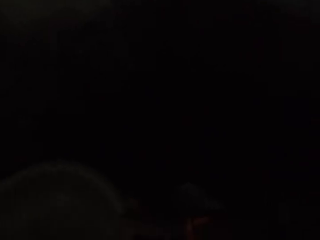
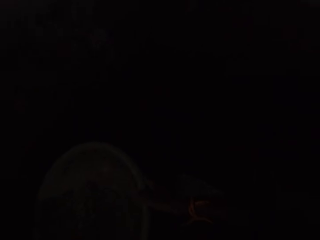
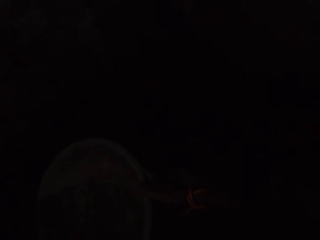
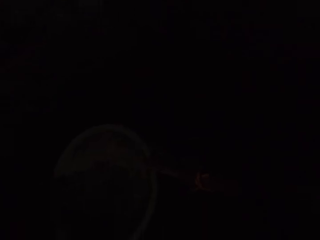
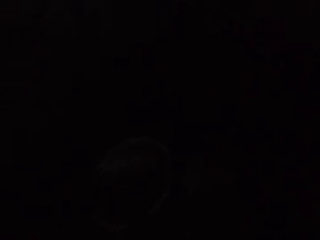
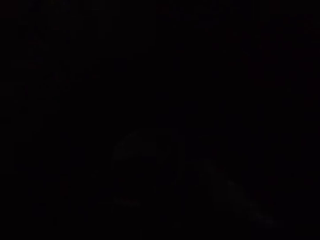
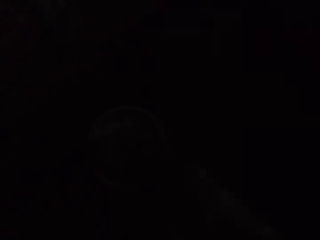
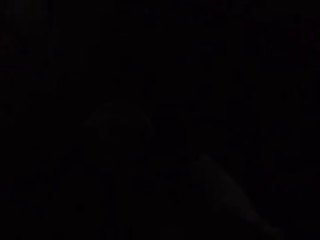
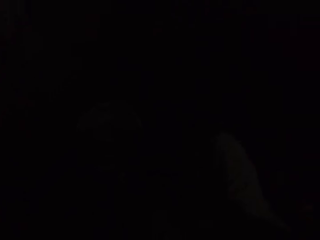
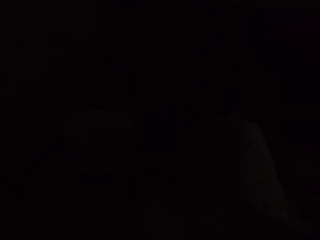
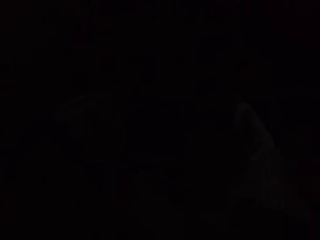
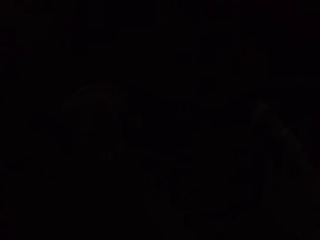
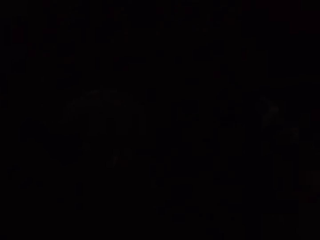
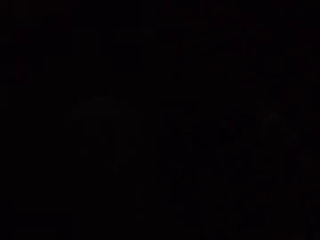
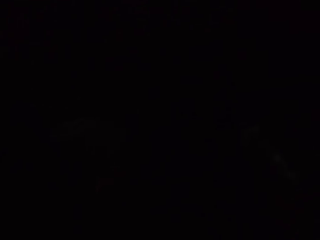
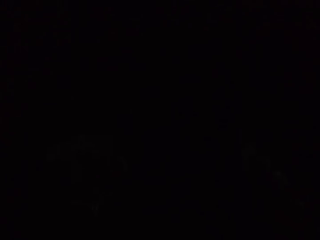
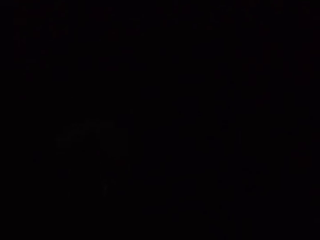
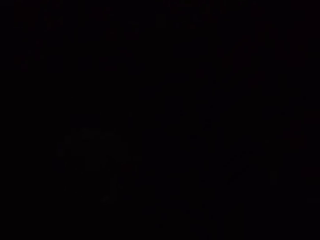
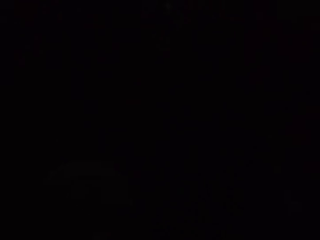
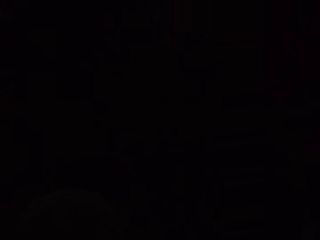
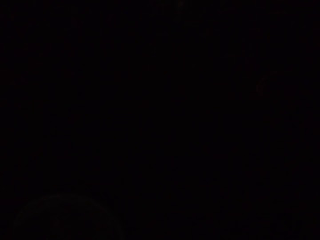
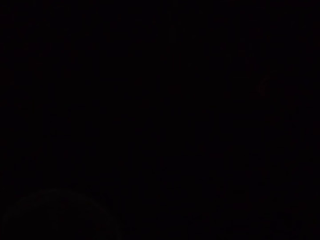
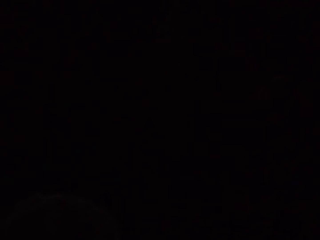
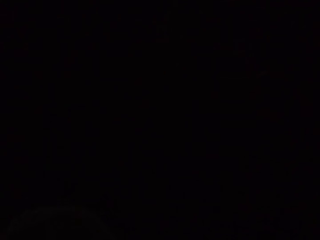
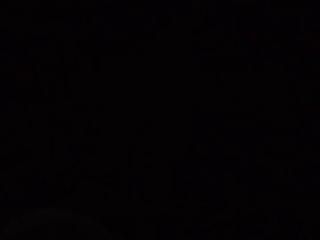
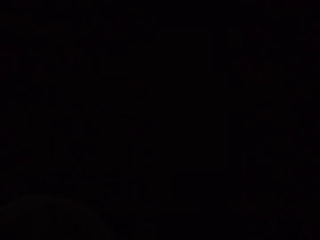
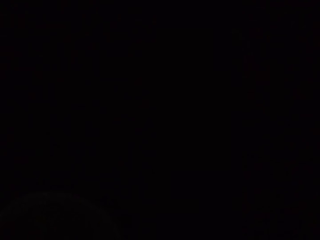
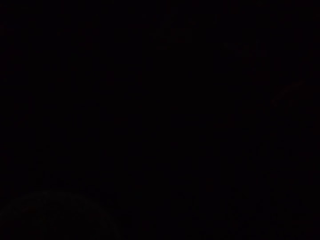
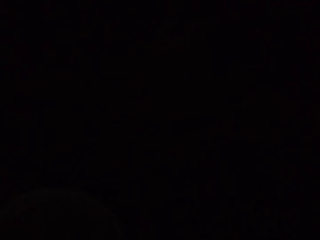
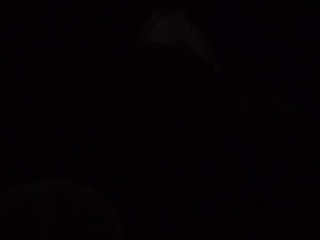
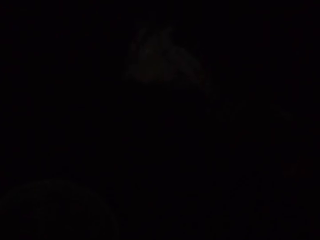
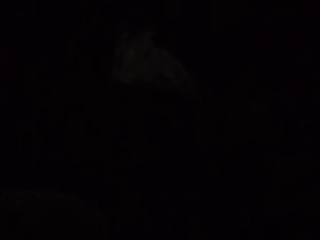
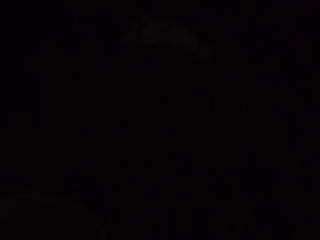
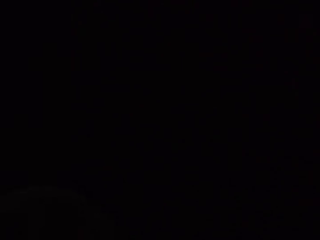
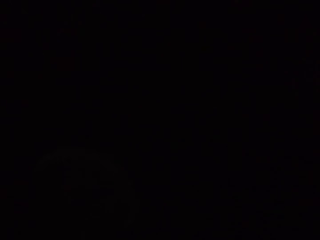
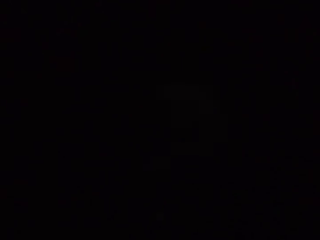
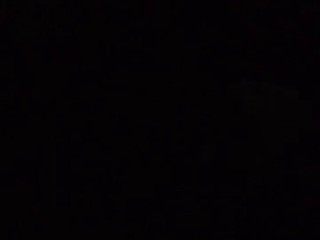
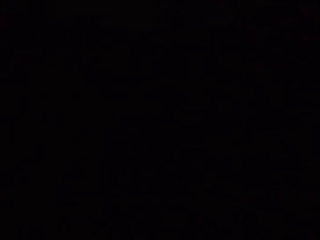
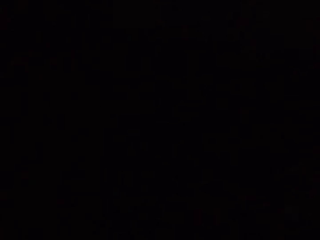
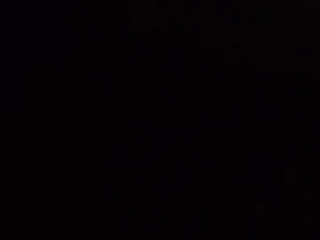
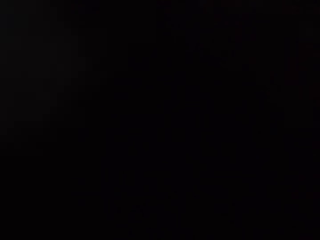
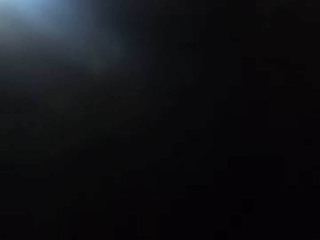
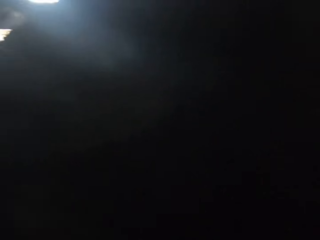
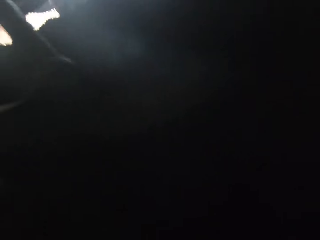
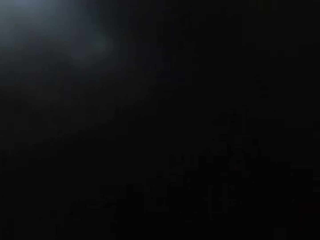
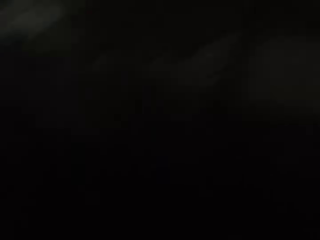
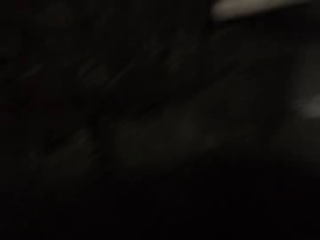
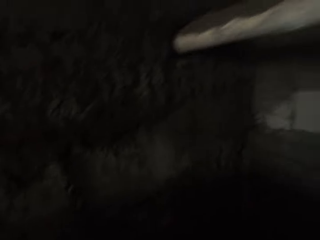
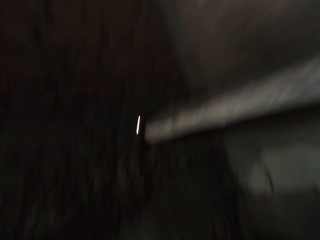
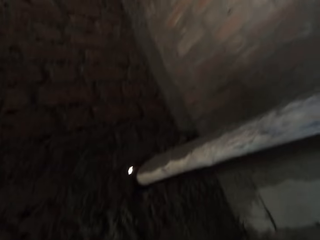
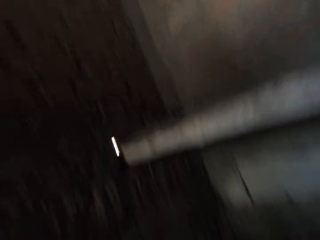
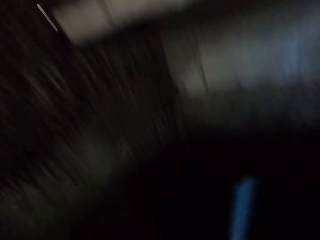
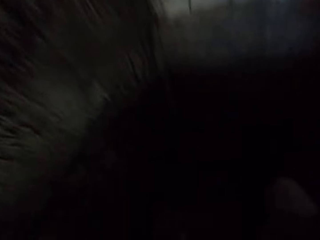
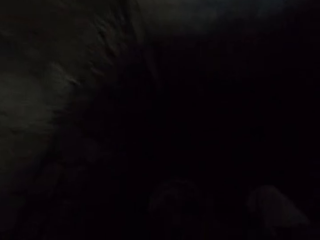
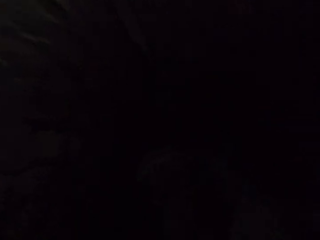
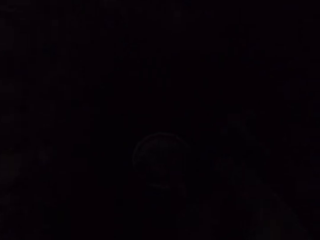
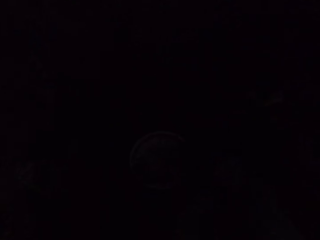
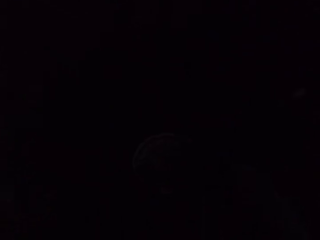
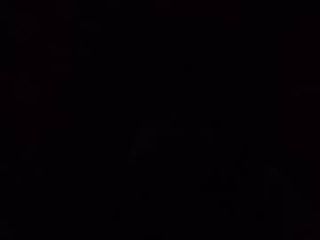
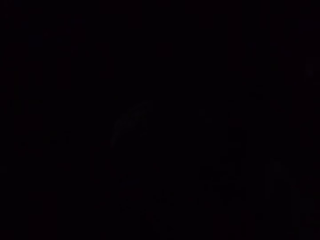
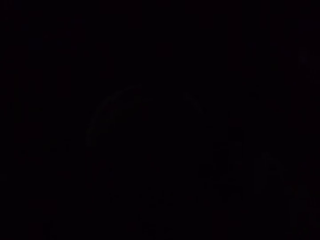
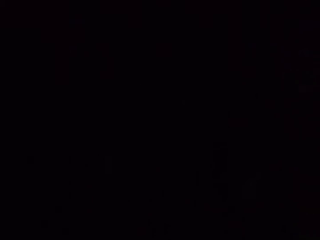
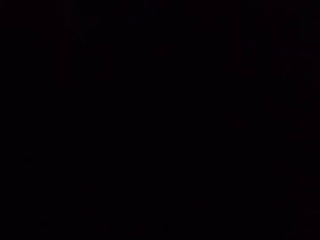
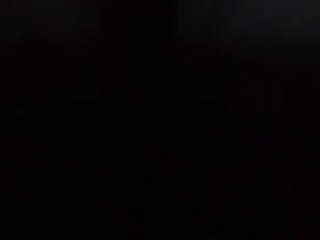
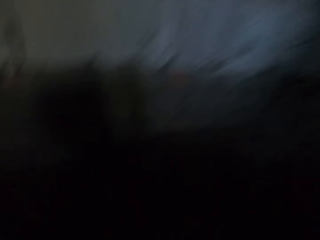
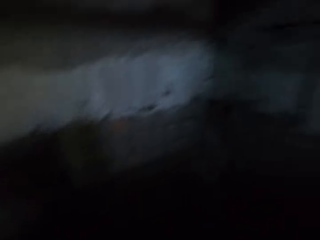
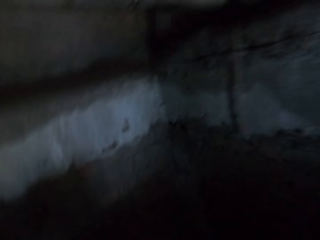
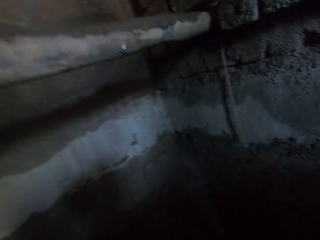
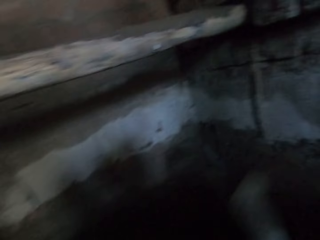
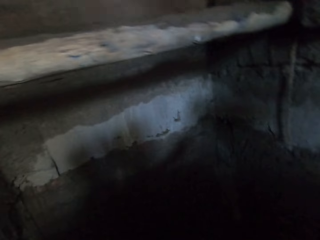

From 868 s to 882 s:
The camera wearer passes the mortar pan or head pan from his right hand to his left hand. He holds the head pan. He drops the mortar pan on the floor with his left hand. A lady talks with the camera wearer. The lady lowers the hoe towards the earth shelter with her right hand. The lady hands the camera wearer the hoe. The camera wearer holds the hoe with his hands. The lady talks with the camera wearer.

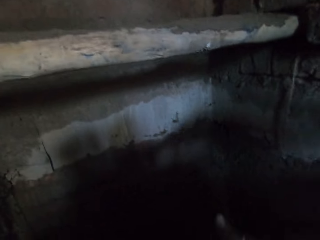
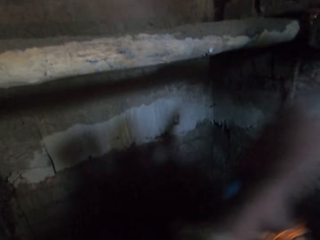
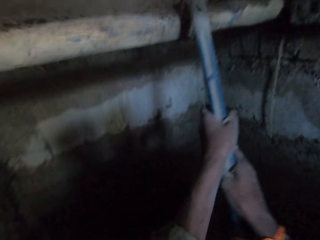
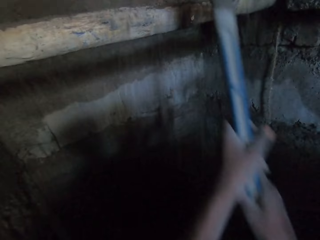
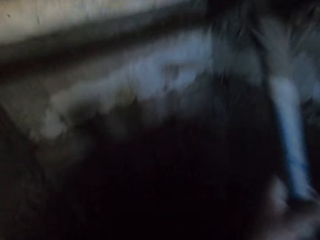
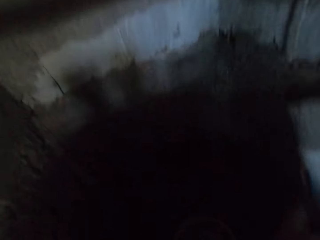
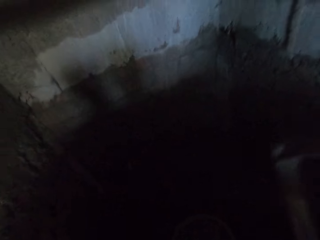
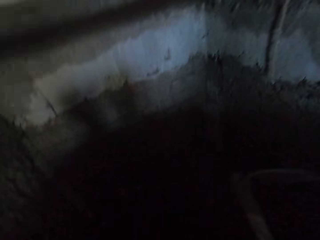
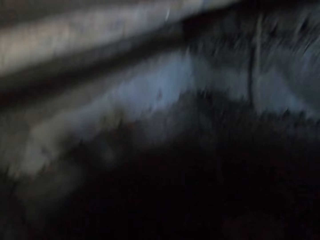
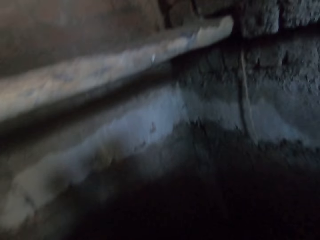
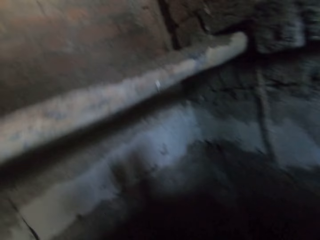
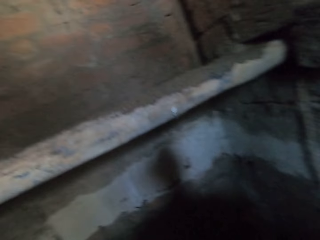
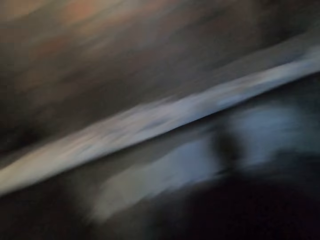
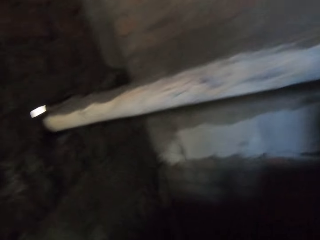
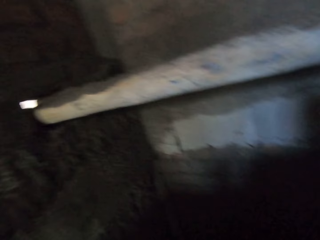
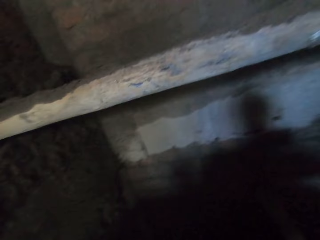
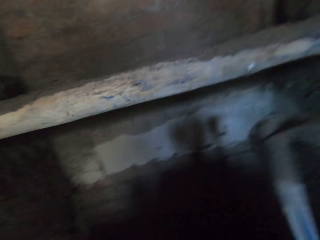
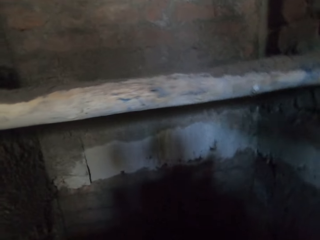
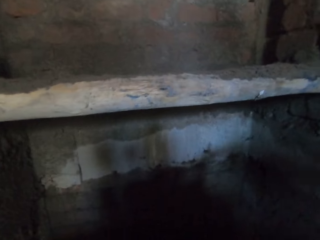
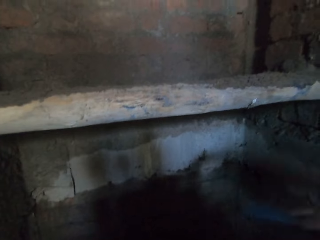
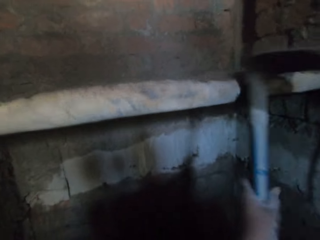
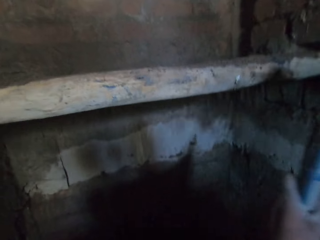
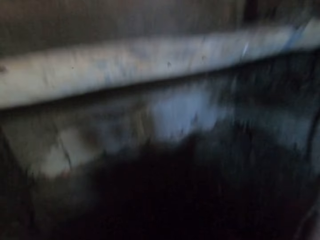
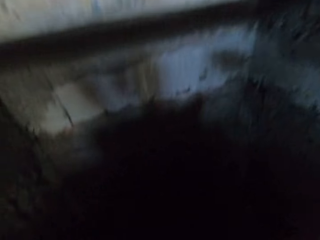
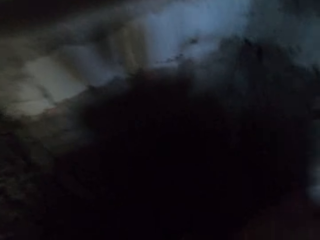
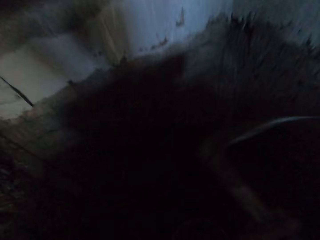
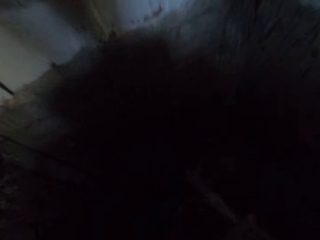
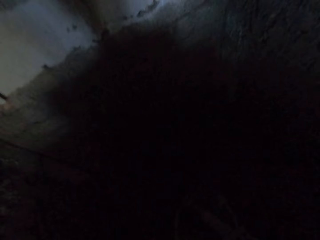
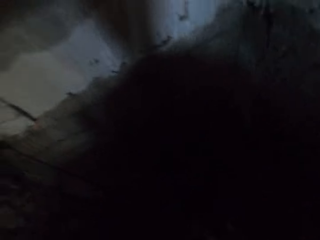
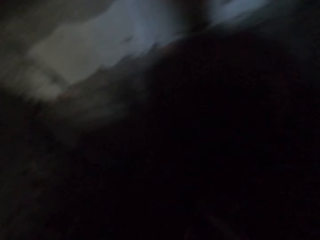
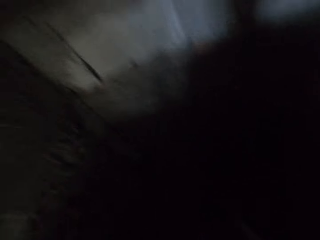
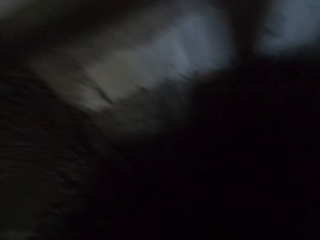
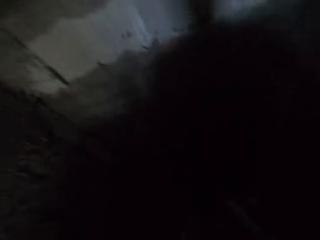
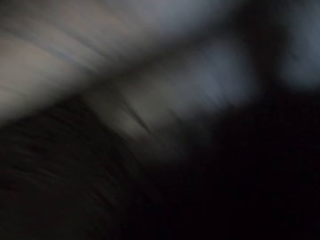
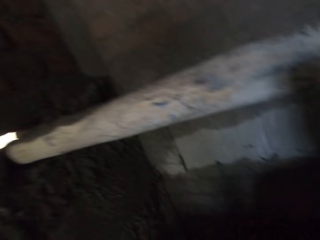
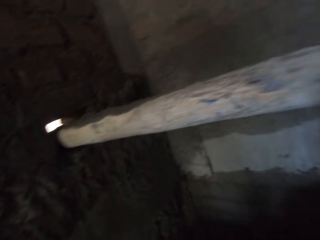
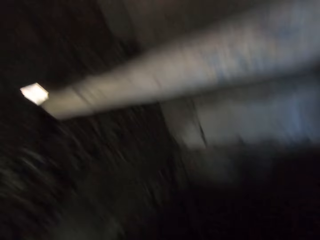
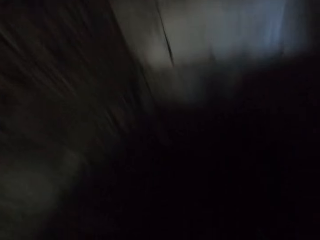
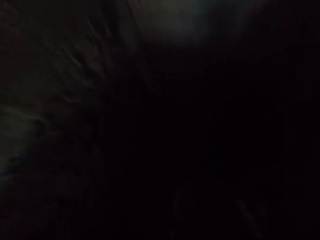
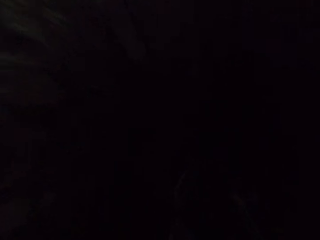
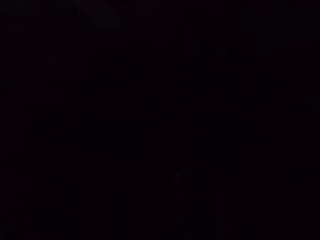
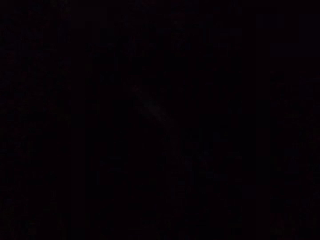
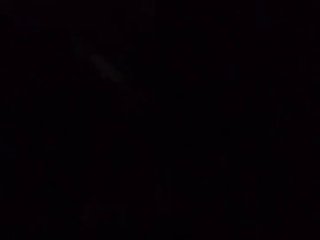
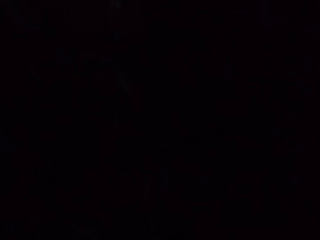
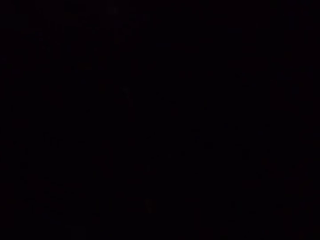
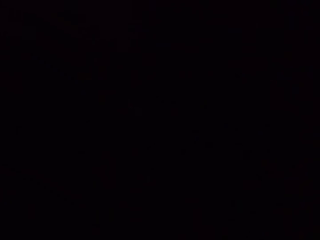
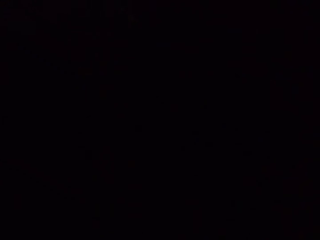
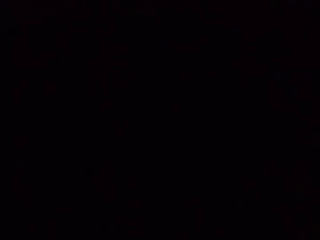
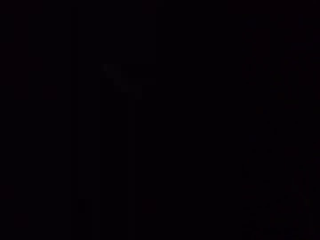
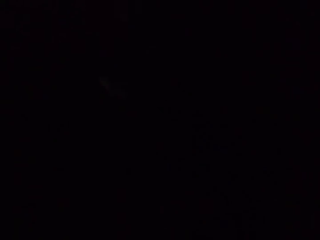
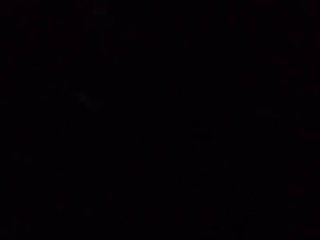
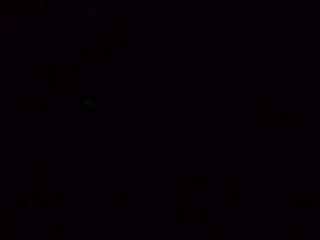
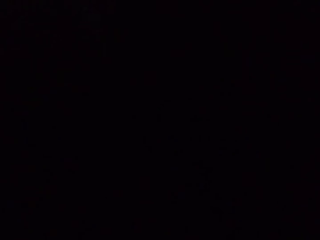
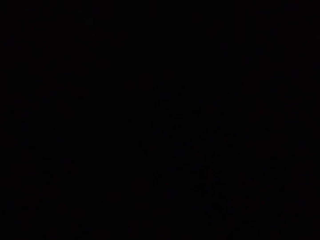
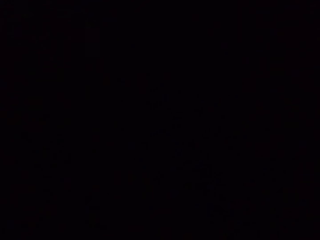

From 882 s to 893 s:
The camera wearer hits a guard rail of the scaffold with the hoe in his hands. He hits the guard rail of the scaffold with the hoe in his hands again. He puts sand into the mortar pan with the hoe in his hands.
